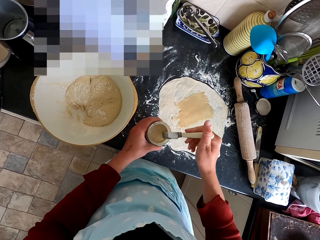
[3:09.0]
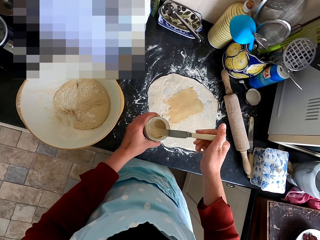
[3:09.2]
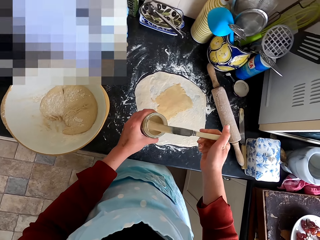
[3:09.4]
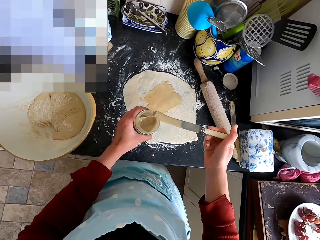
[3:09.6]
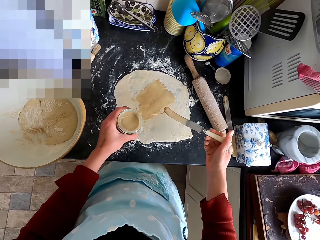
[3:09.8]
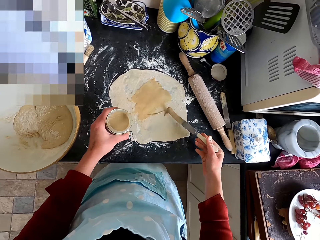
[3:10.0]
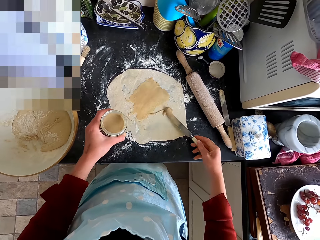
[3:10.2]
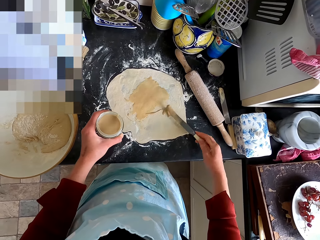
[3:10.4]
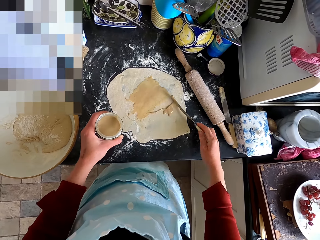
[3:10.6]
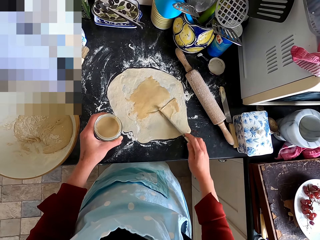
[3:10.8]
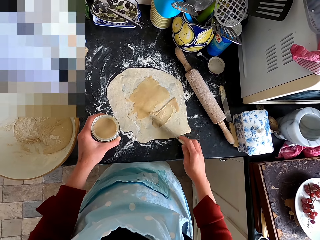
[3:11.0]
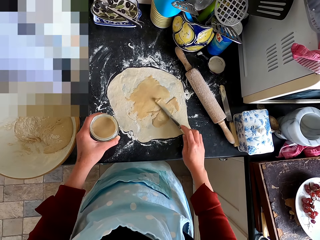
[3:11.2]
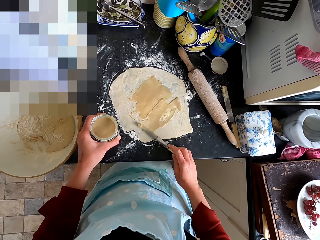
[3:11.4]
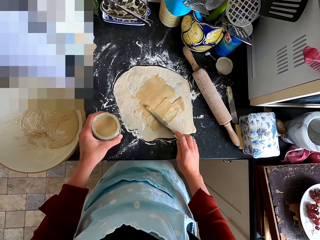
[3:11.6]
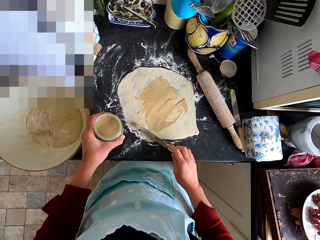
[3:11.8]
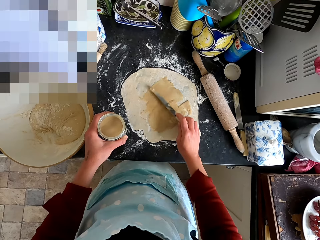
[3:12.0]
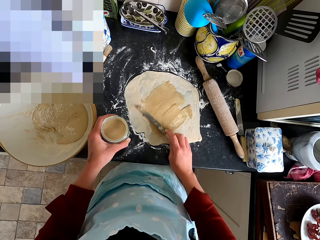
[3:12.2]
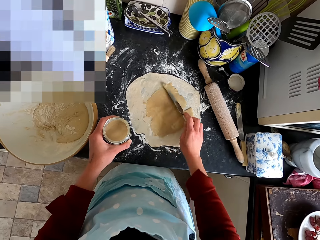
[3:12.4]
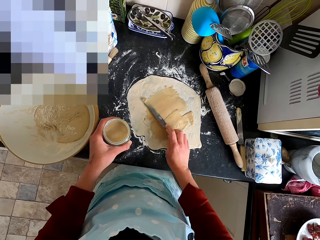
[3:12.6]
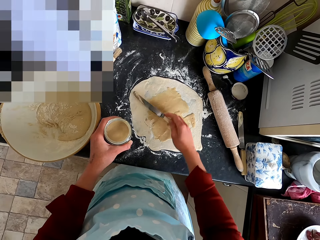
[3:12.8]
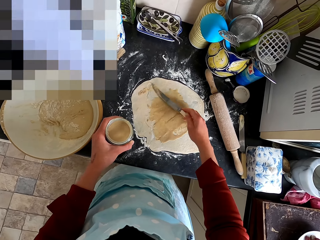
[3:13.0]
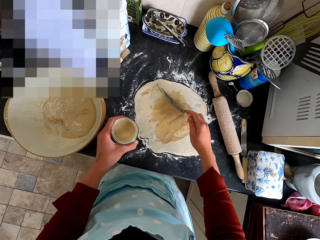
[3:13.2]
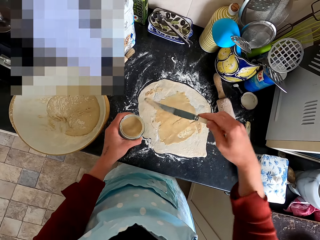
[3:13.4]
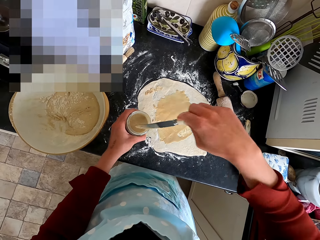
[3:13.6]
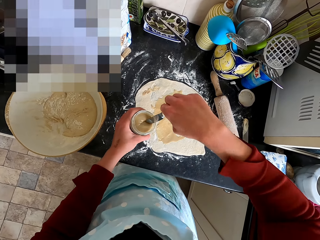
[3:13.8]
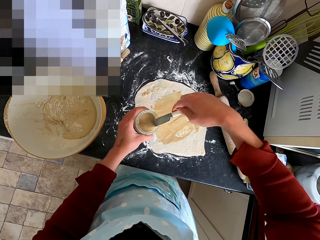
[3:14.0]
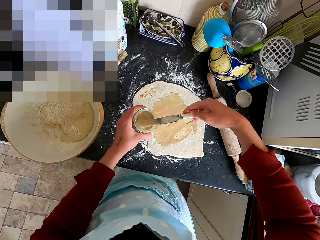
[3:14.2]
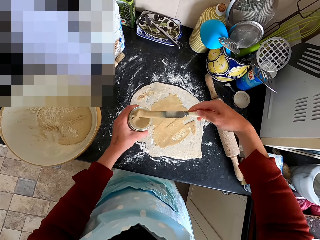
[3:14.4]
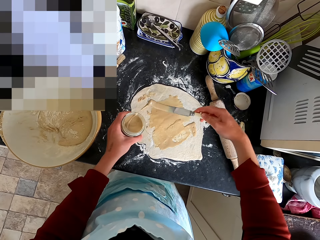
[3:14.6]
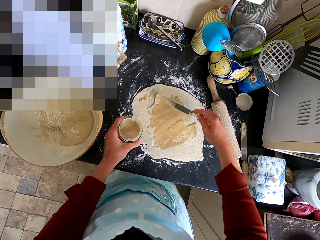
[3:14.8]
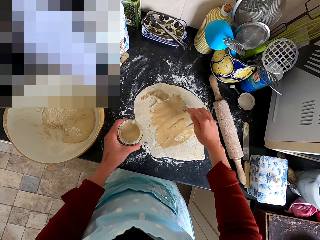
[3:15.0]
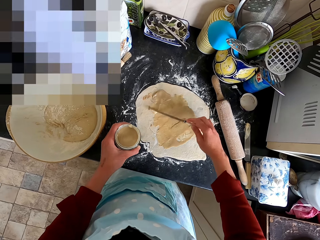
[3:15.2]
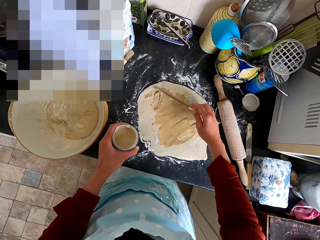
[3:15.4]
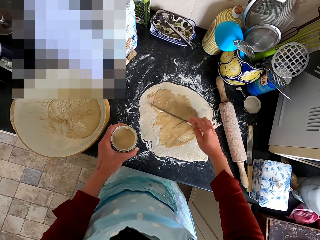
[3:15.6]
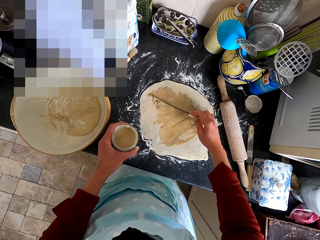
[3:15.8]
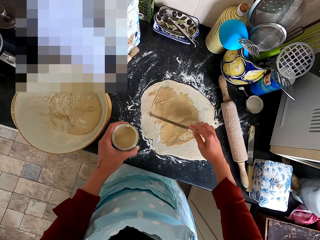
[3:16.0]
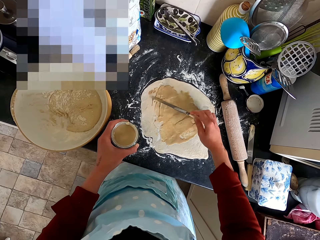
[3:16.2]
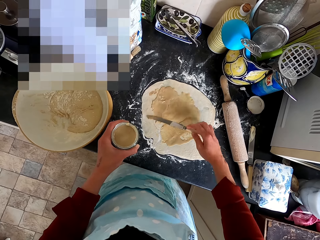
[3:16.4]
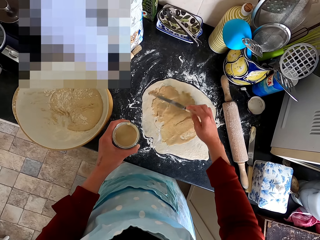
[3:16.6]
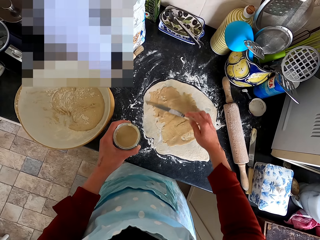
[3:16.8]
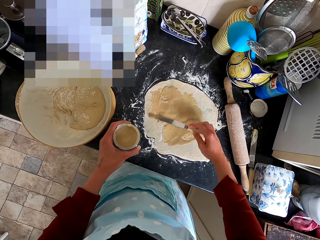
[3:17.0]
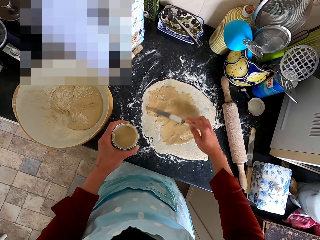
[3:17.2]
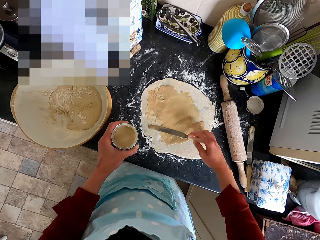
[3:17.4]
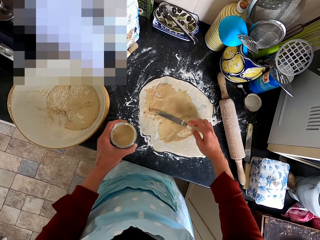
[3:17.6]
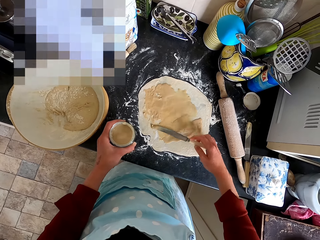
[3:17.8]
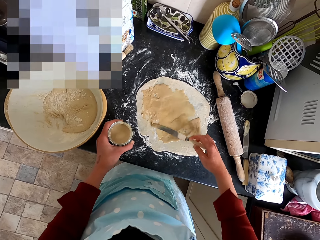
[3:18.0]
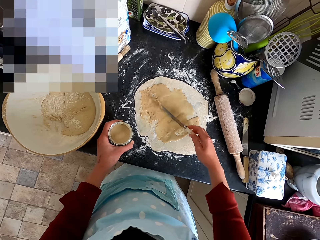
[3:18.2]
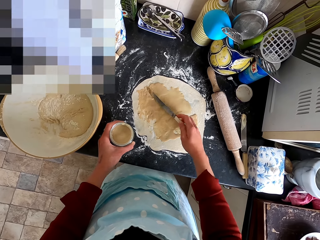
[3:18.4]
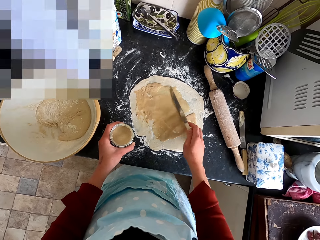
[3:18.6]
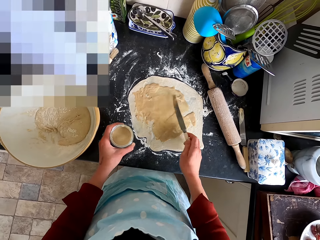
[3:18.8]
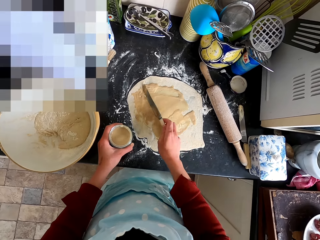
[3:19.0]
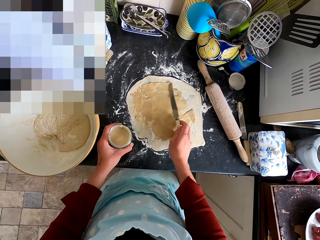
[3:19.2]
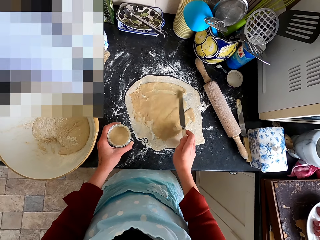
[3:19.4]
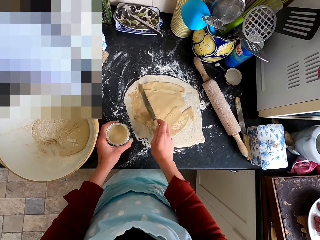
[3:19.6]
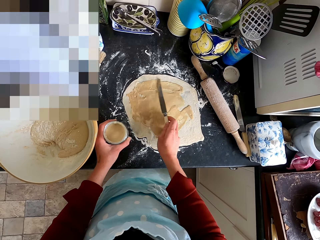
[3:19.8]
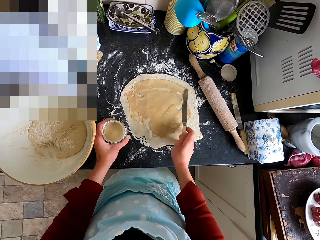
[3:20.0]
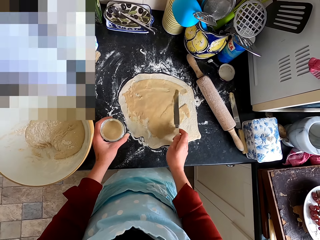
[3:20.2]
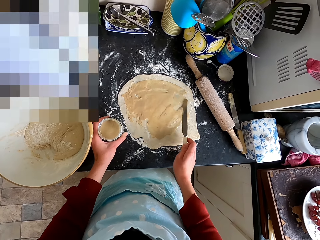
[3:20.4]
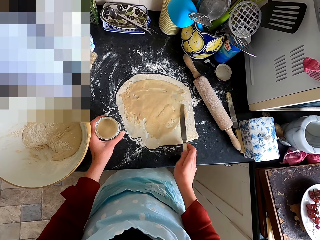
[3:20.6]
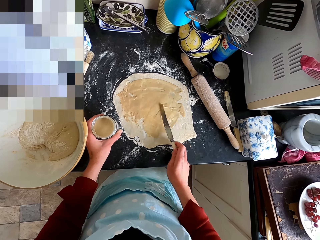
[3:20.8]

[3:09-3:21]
The camera wearer spreads the paste on the dough with the knife. They scoop the paste with the knife. They spread the paste on the dough with the knife.

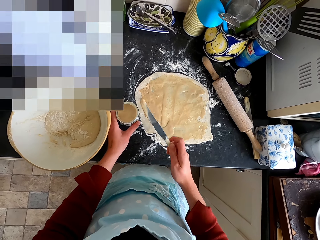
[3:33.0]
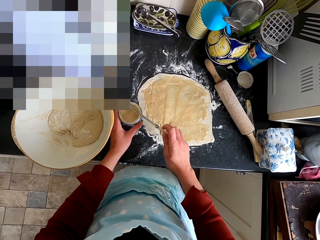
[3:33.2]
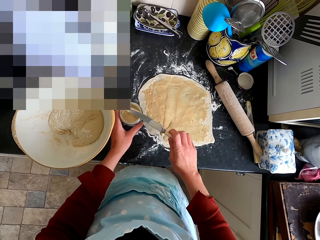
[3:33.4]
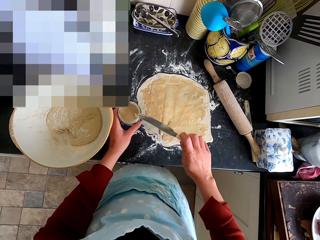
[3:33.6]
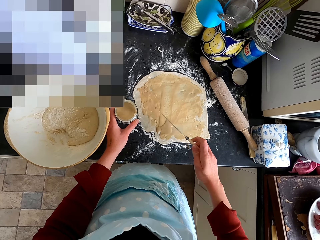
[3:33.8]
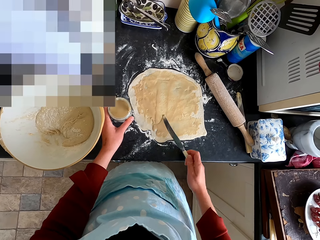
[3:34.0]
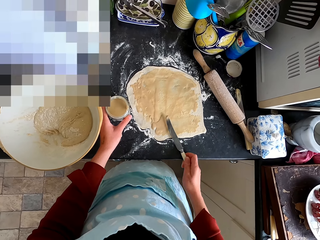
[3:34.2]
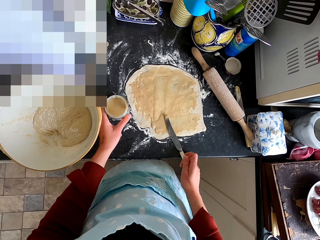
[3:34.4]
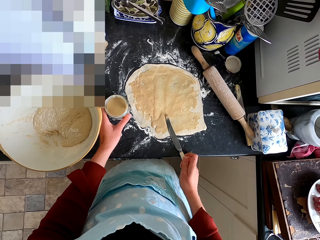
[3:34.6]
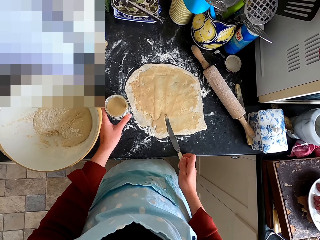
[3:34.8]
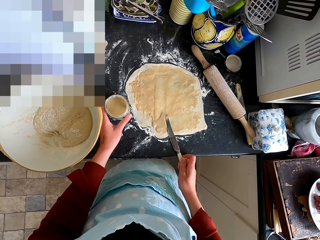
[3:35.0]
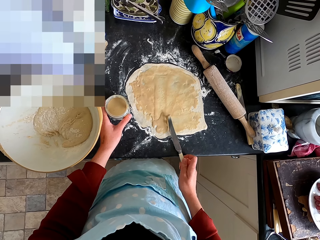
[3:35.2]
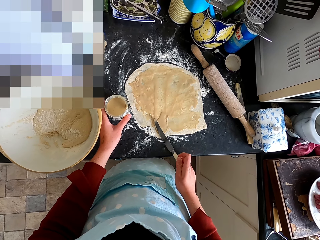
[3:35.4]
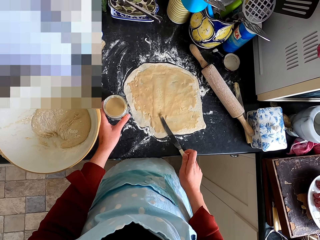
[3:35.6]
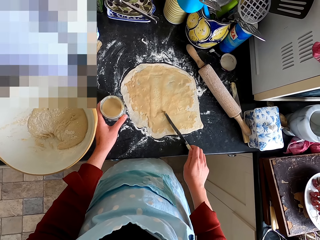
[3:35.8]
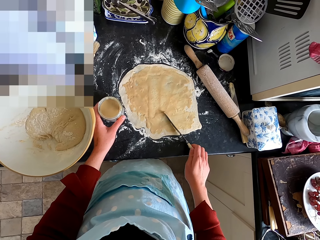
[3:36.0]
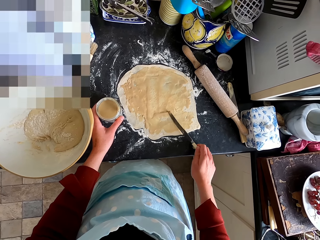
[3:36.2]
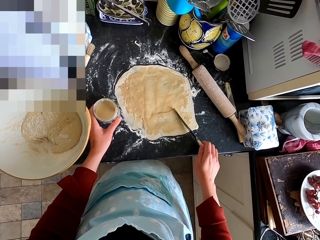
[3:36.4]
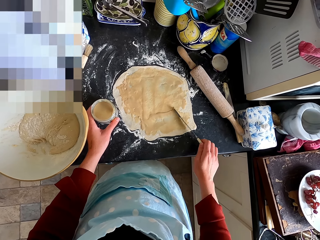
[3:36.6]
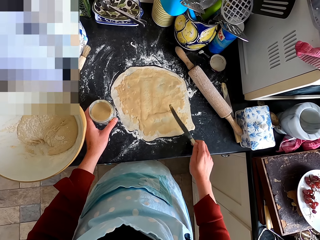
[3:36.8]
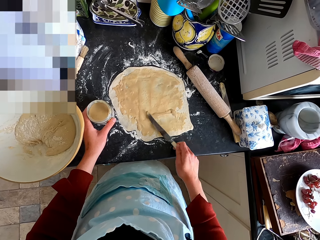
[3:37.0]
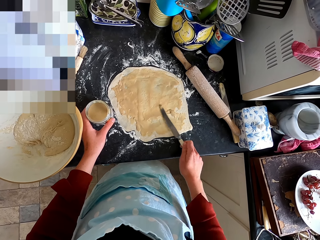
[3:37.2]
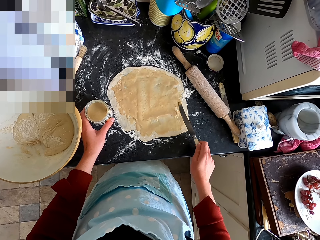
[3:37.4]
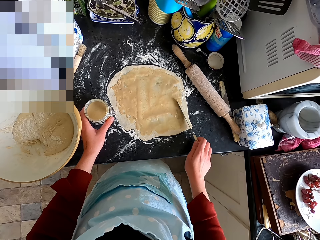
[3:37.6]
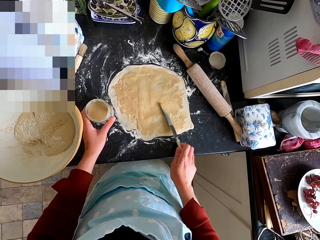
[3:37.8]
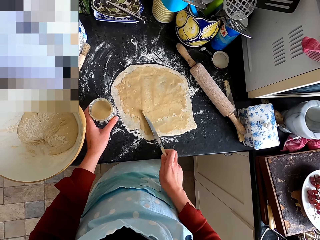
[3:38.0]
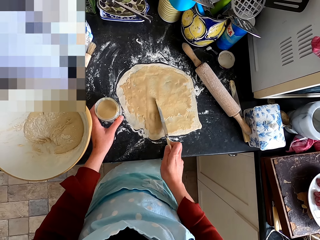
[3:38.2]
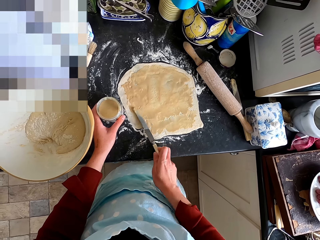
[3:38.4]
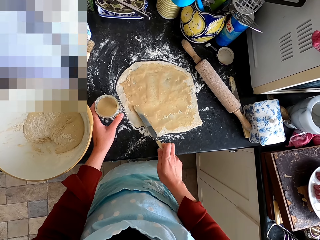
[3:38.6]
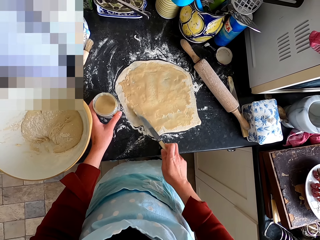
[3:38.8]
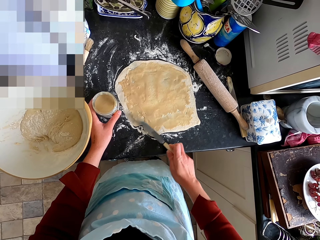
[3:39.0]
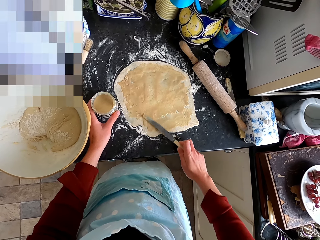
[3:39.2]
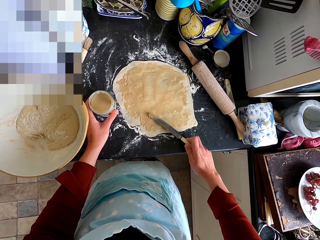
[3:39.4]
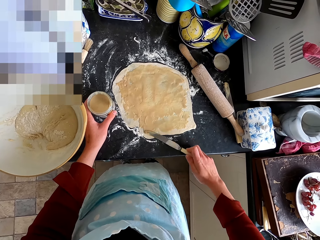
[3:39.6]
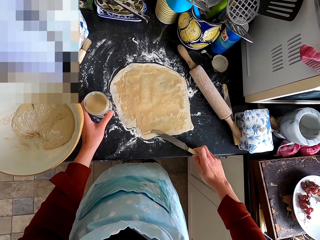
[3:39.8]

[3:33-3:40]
The camera wearer rubs the knife on the bottle. They spread the paste on the dough with the knife.

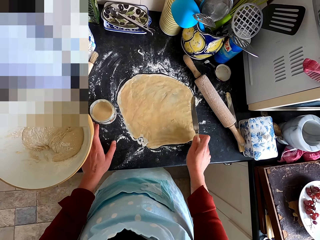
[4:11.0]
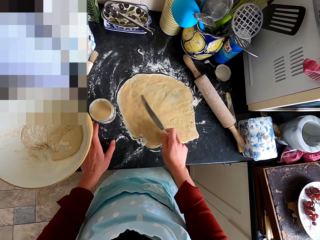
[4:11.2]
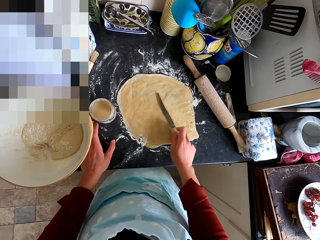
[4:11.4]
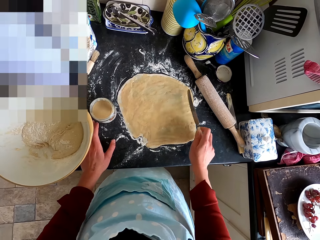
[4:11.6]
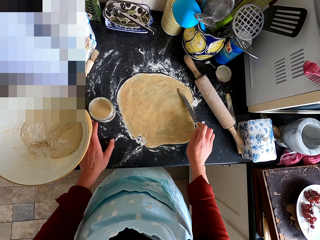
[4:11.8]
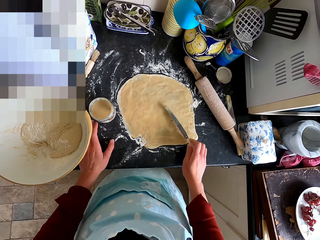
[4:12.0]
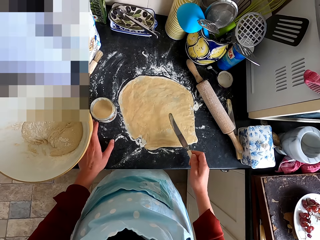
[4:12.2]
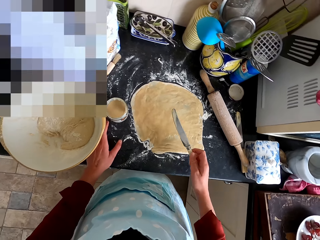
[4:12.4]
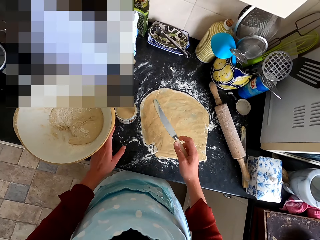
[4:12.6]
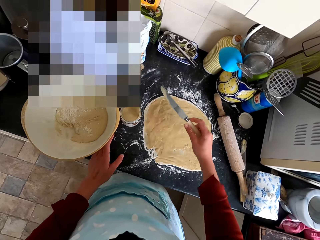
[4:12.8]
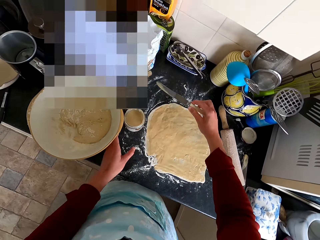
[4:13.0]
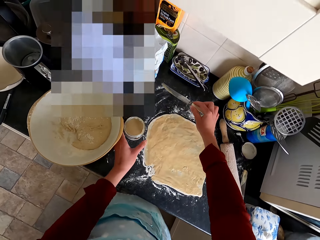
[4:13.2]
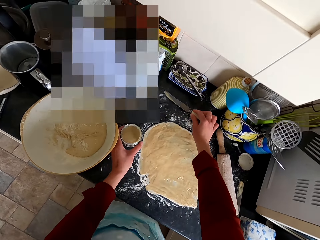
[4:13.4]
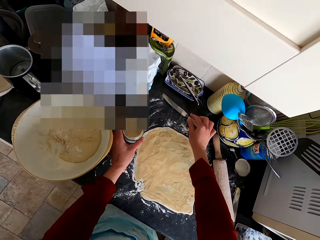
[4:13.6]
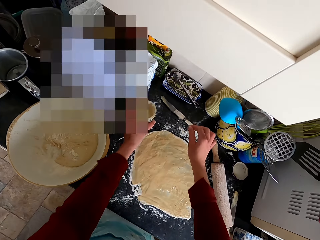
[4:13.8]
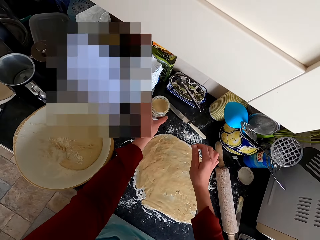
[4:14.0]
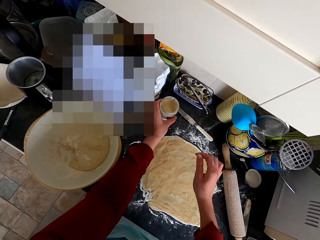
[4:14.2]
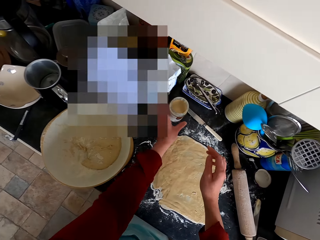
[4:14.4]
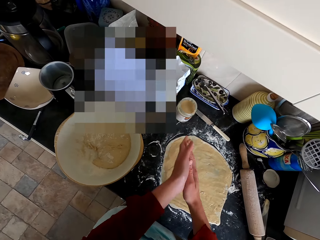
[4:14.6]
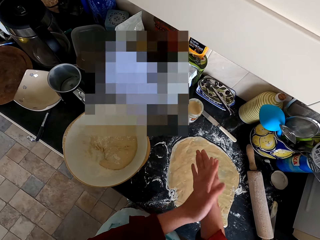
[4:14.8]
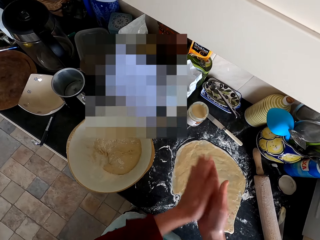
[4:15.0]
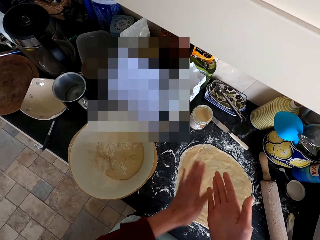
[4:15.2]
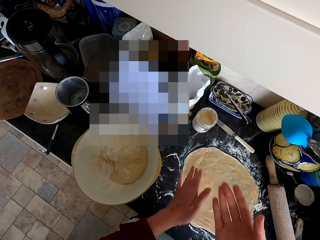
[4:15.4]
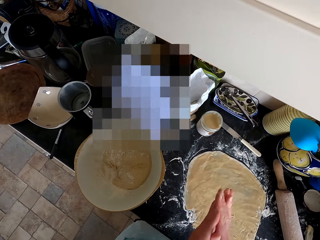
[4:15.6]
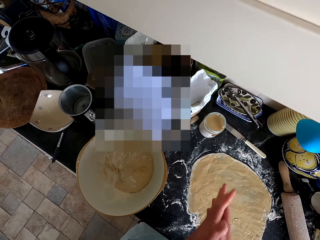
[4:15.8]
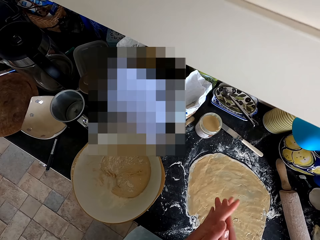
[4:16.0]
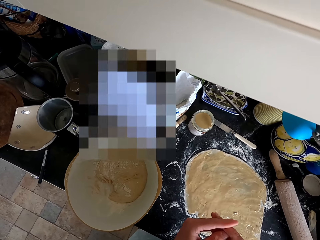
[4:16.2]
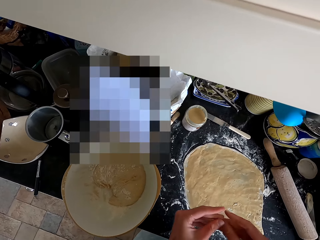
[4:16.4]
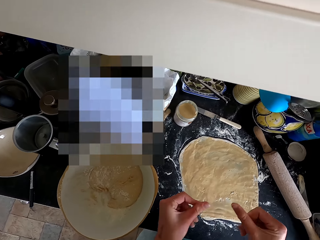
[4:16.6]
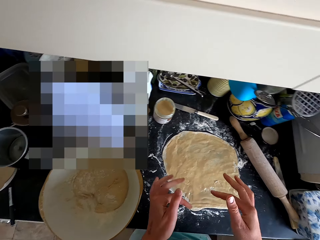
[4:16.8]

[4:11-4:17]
The camera wearer puts the knife on the kitchen counter. He moves the container on the kitchen counter aside. He rubs his hands.
